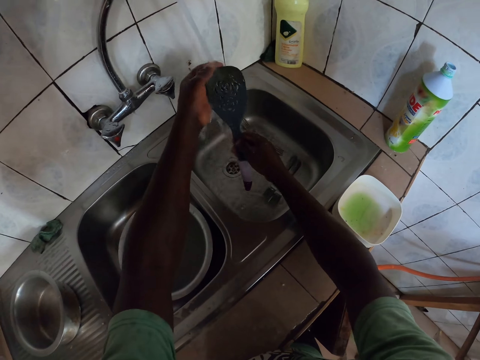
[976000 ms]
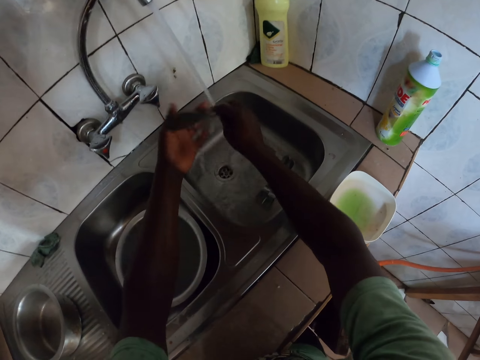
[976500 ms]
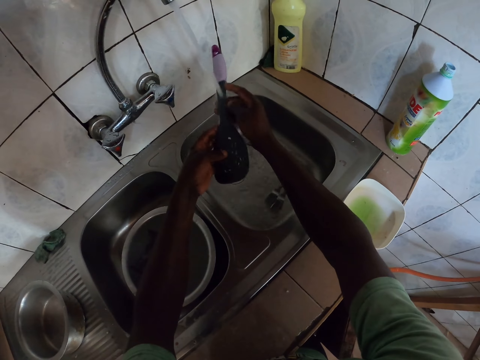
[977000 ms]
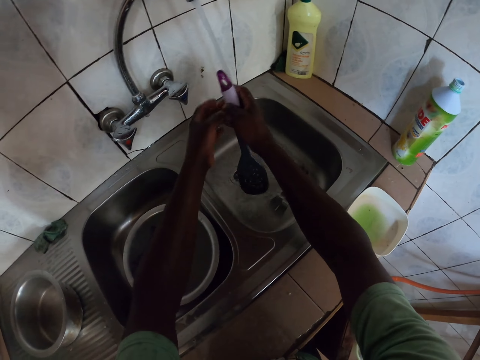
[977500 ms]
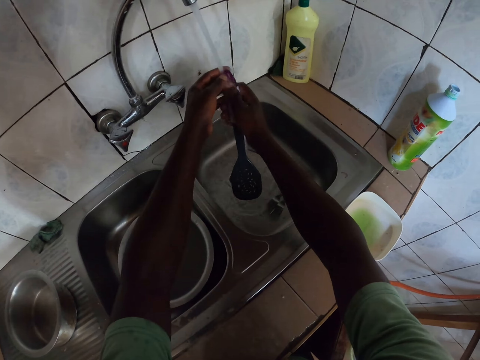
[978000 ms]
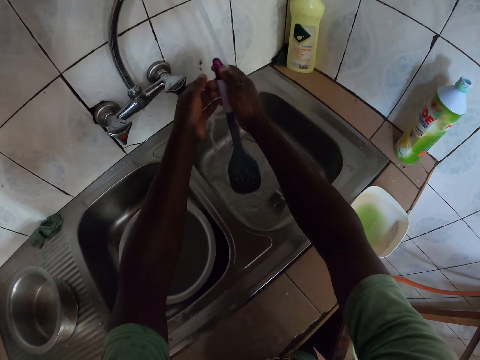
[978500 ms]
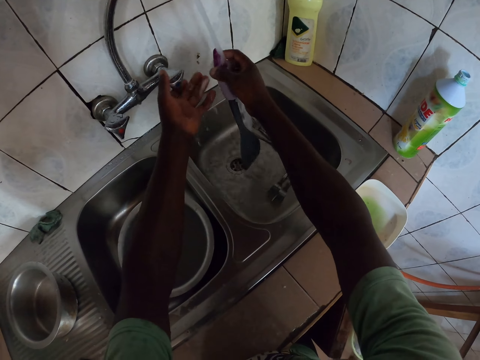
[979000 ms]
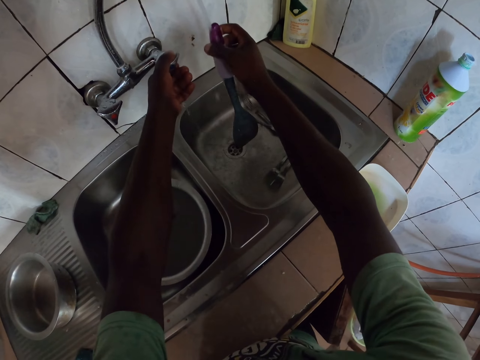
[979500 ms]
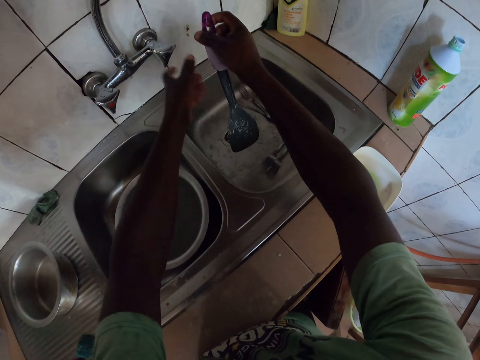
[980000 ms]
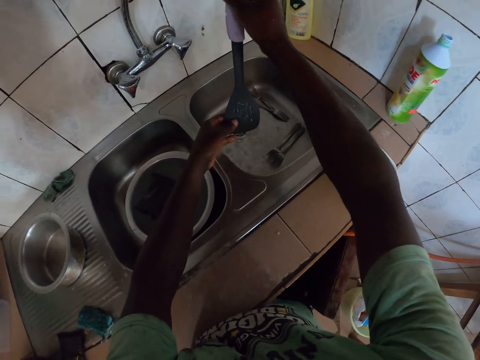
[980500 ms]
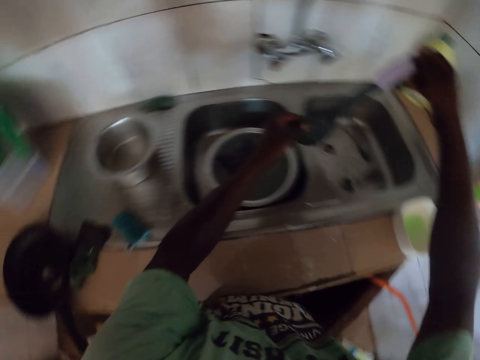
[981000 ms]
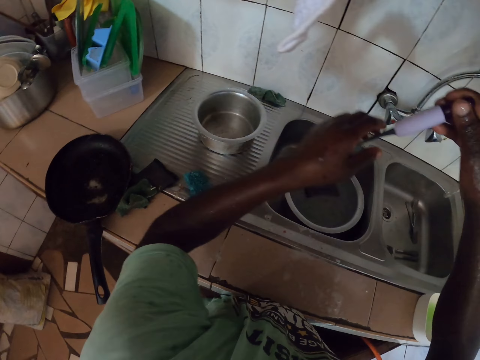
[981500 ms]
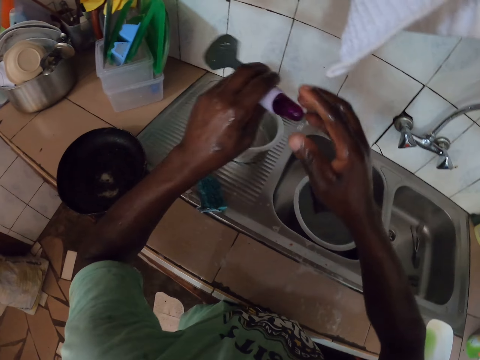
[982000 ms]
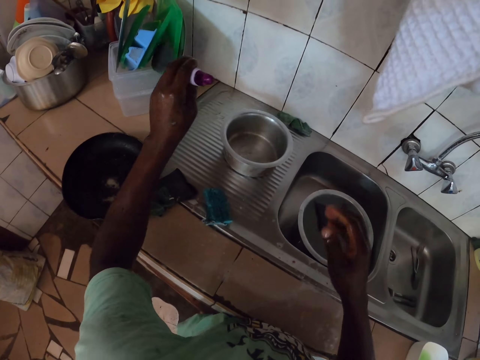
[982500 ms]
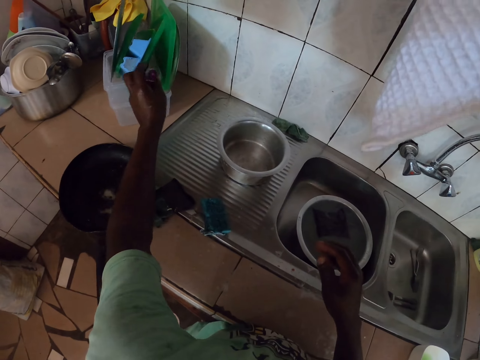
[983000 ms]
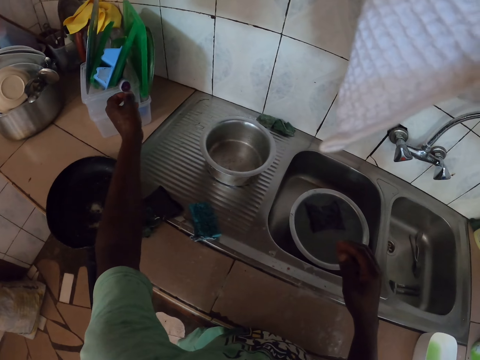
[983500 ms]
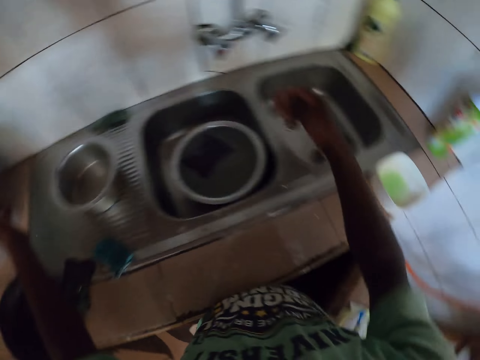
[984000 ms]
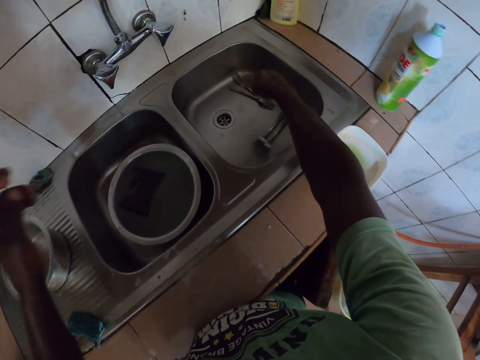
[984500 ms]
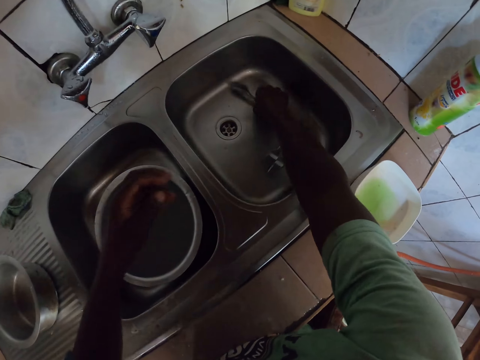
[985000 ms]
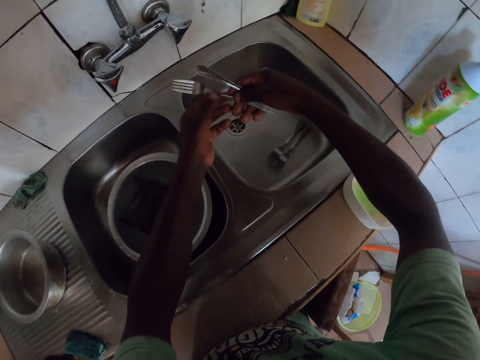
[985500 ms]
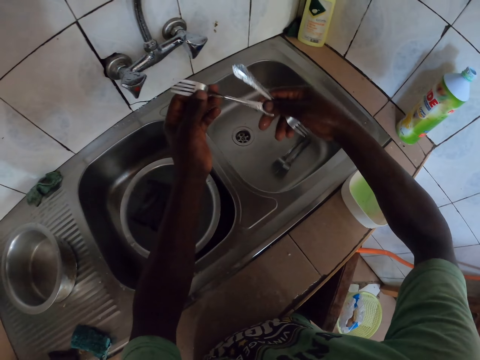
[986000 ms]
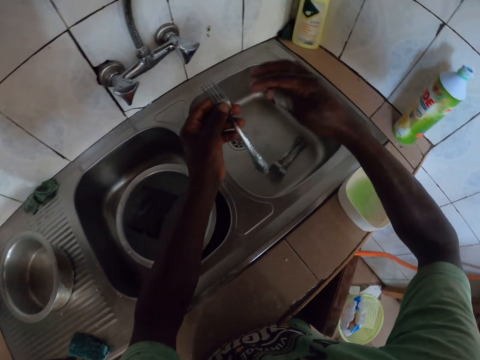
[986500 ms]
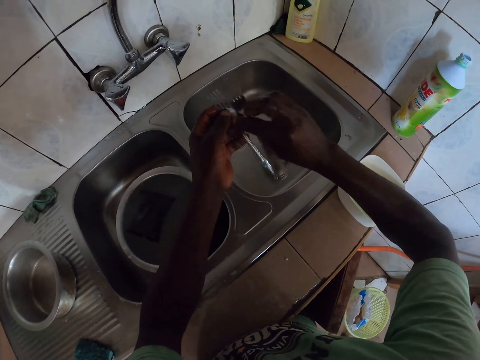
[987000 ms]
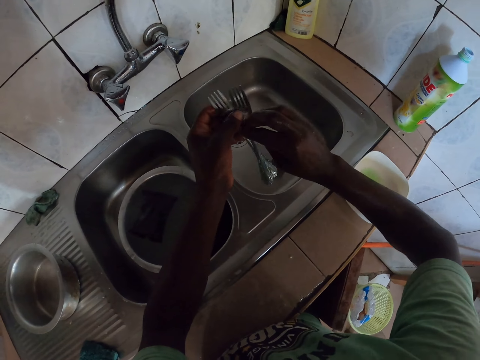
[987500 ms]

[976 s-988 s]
The camera wearer closes the water tap. They put the spatula aside on the plate. They pick up forks from the sink.

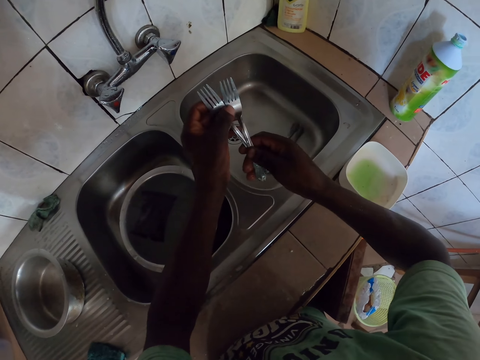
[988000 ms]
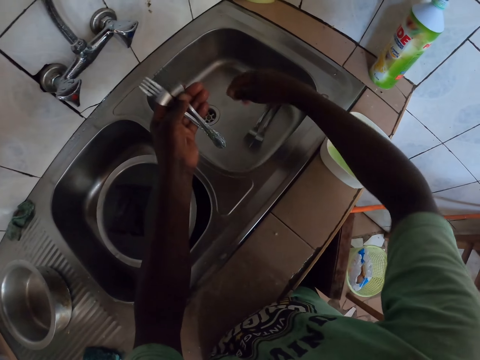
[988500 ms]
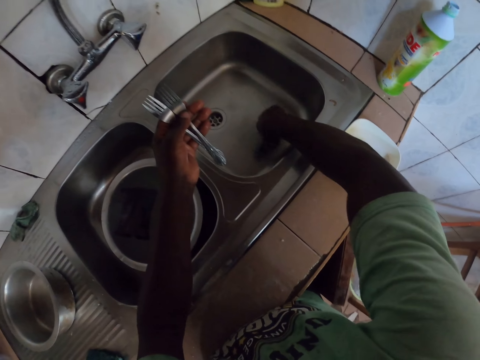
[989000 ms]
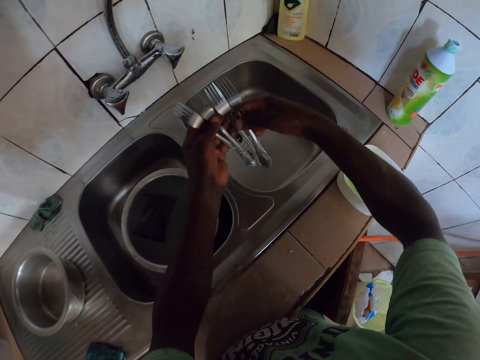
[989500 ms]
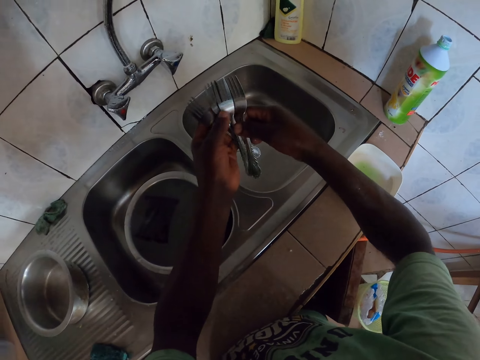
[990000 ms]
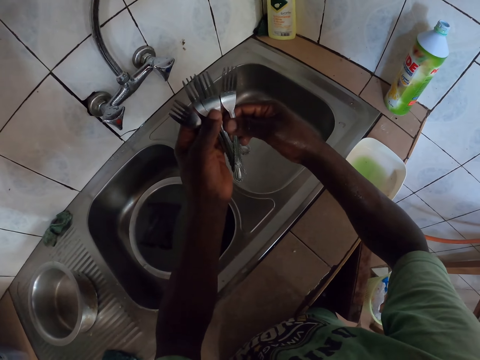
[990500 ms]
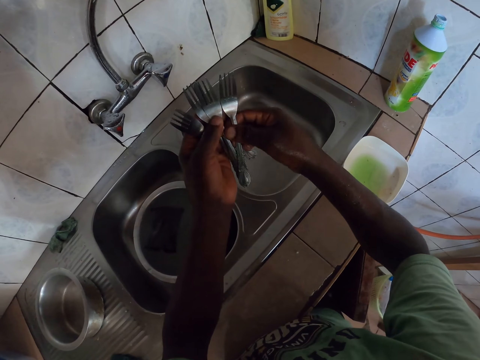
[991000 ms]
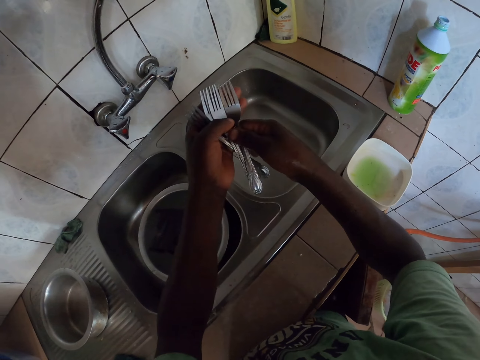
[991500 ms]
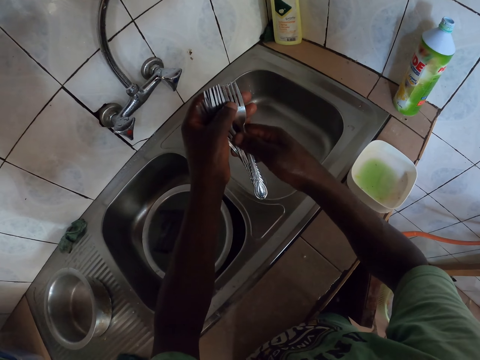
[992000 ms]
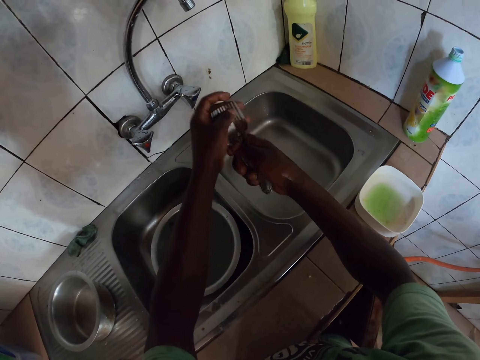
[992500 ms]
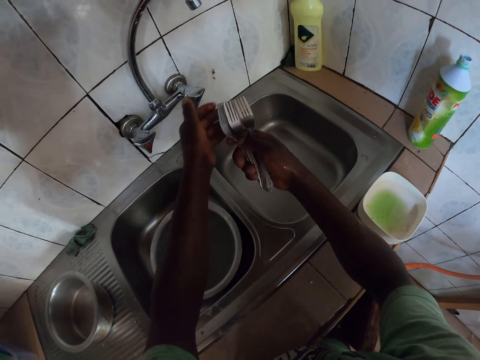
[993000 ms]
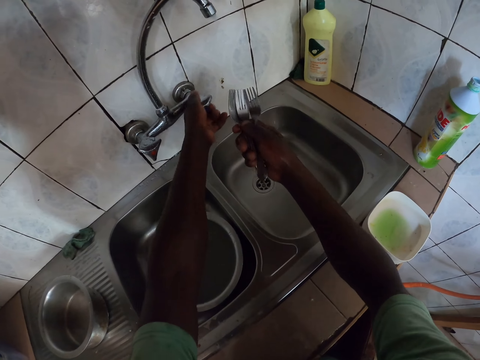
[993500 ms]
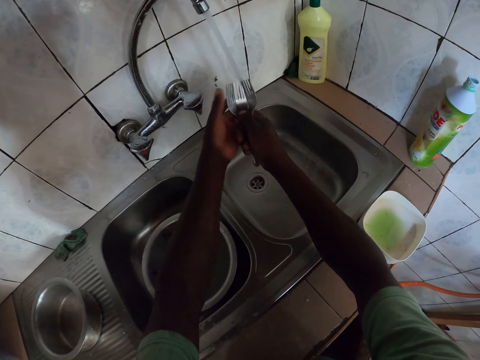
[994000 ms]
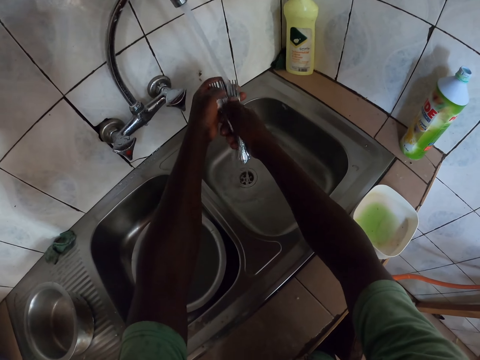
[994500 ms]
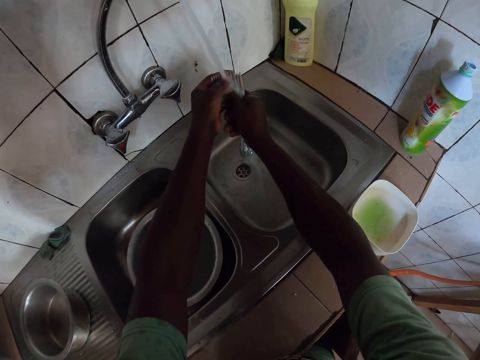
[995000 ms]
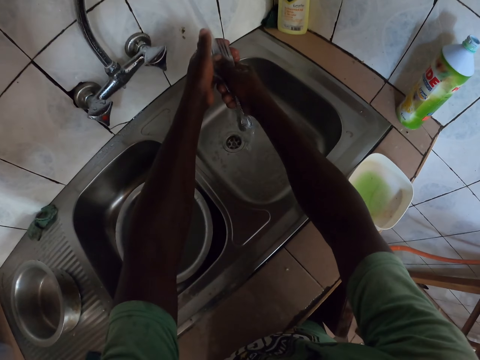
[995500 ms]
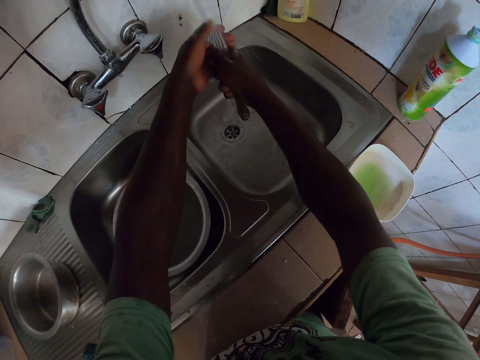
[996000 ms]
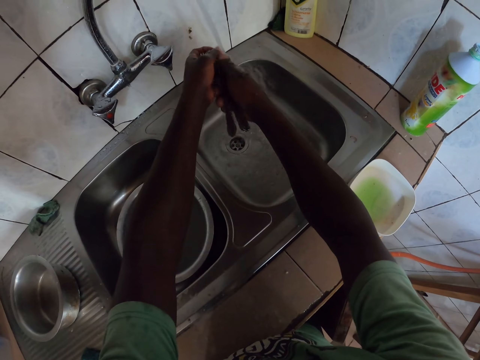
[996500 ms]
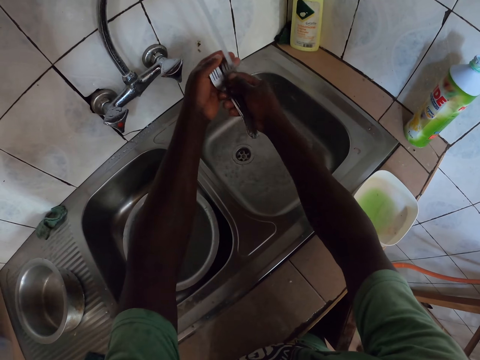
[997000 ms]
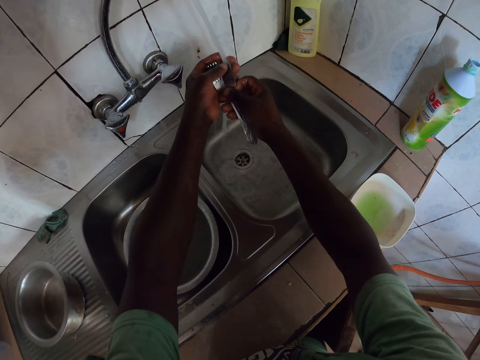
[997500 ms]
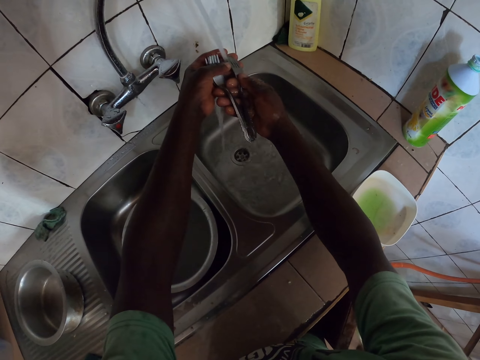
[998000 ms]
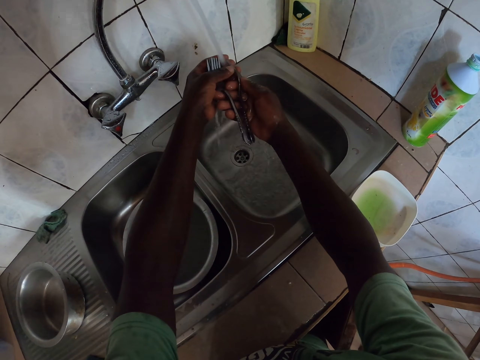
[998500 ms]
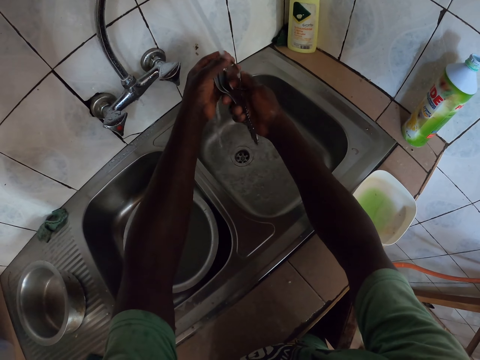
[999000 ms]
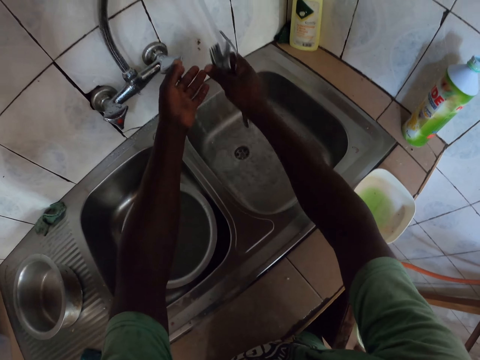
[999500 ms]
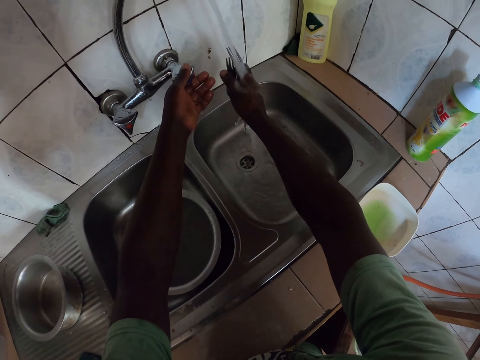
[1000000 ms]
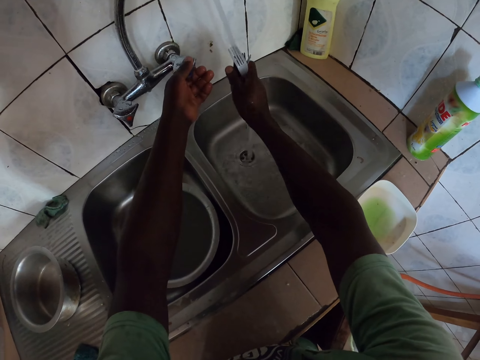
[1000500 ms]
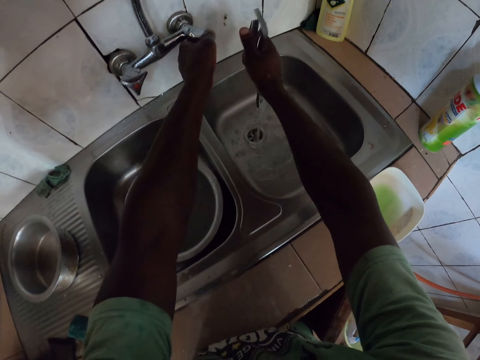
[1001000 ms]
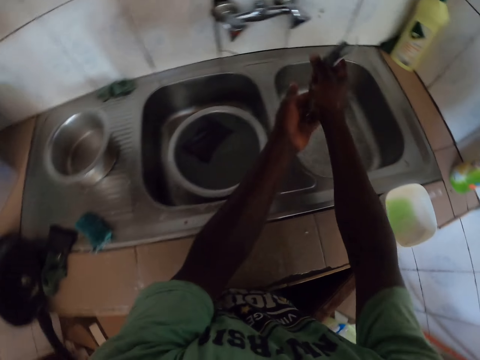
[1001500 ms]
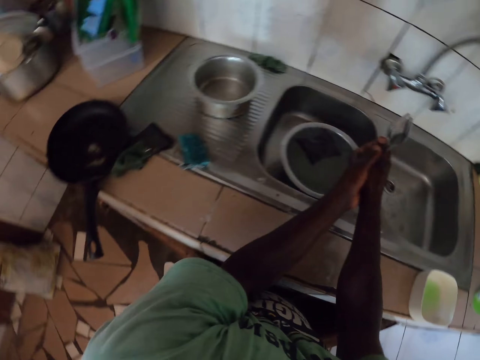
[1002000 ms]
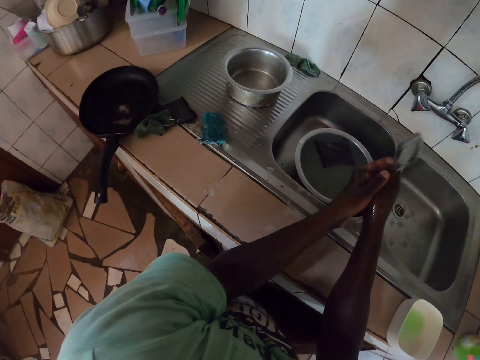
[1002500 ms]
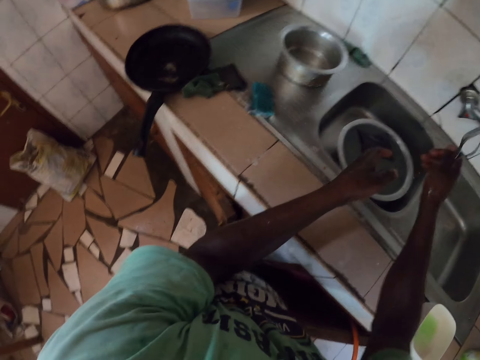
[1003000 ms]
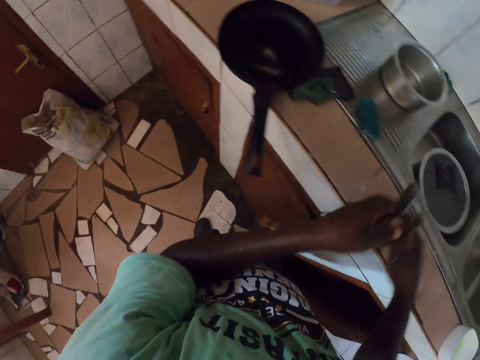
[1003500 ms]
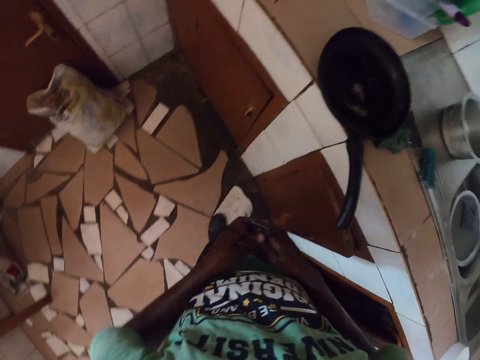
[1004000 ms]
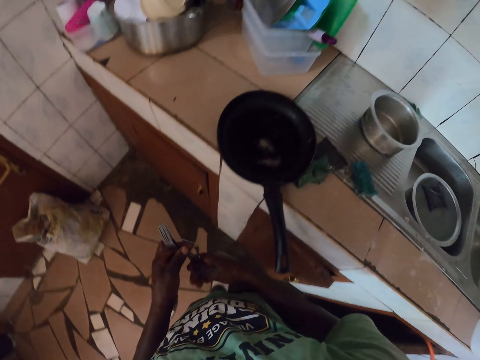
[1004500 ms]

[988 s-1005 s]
The camera wearer touches a fork. They turn on a tap. They rinse the forks. They turn off the tap.
